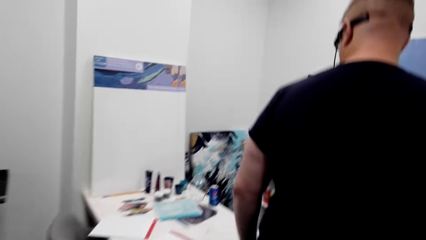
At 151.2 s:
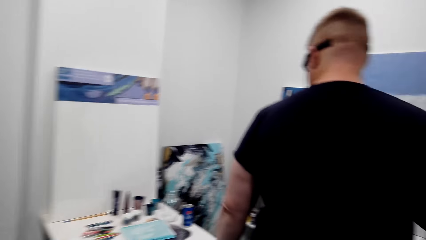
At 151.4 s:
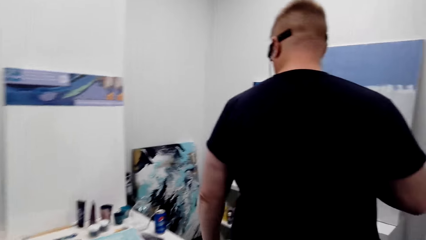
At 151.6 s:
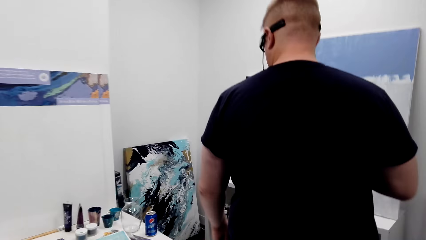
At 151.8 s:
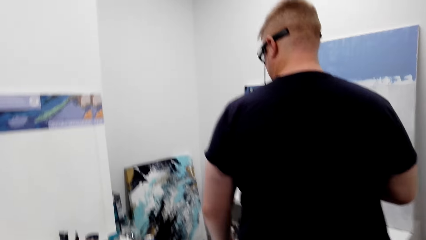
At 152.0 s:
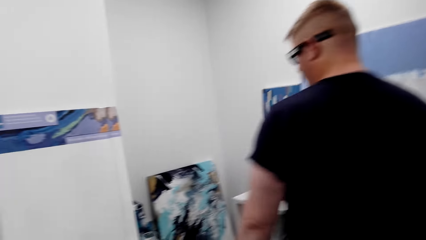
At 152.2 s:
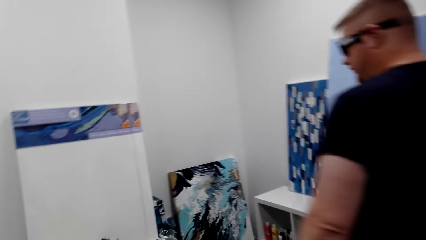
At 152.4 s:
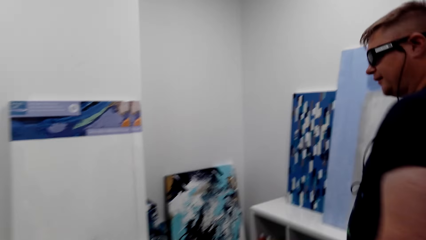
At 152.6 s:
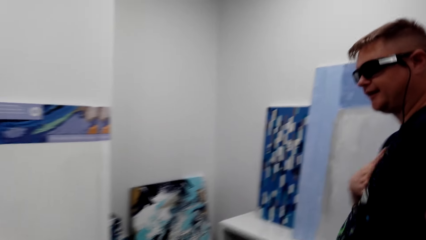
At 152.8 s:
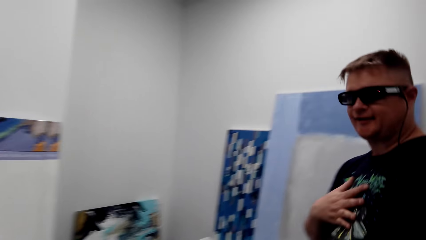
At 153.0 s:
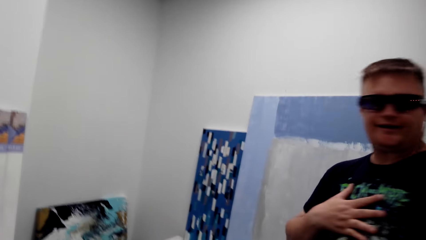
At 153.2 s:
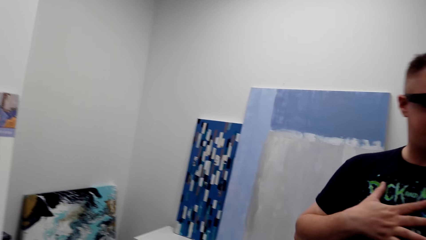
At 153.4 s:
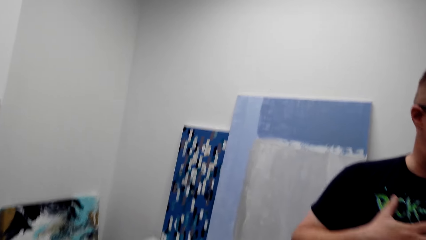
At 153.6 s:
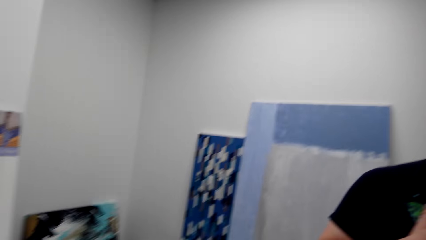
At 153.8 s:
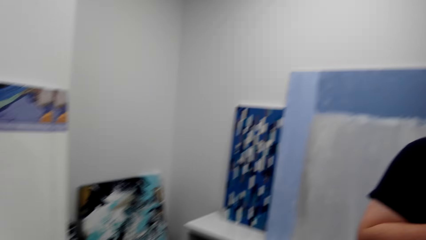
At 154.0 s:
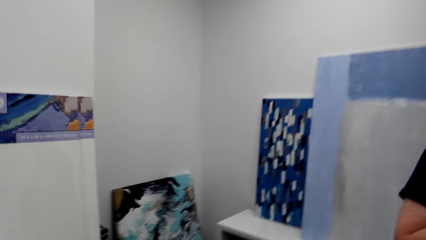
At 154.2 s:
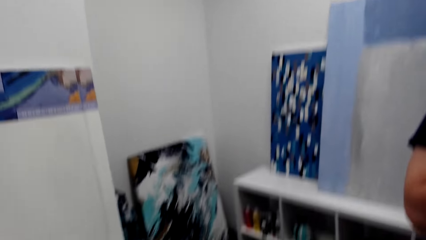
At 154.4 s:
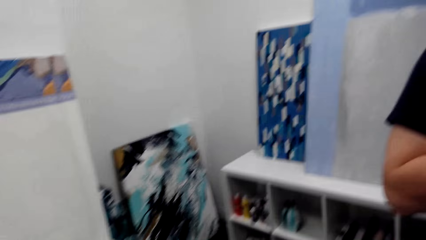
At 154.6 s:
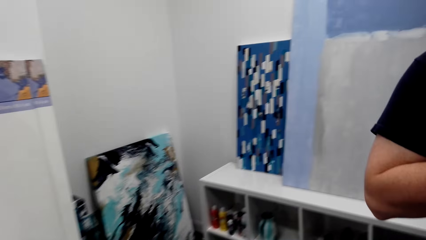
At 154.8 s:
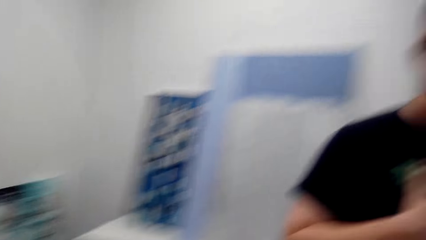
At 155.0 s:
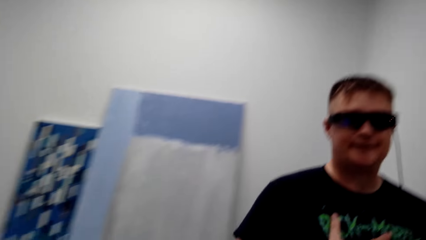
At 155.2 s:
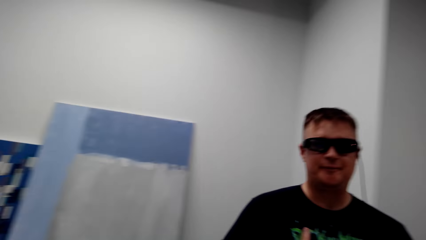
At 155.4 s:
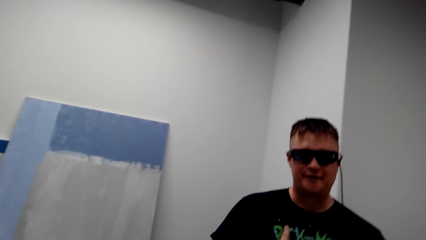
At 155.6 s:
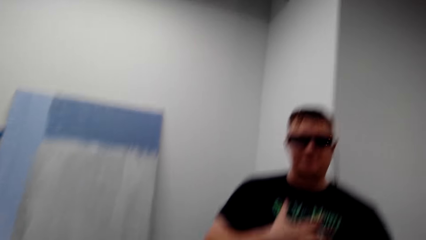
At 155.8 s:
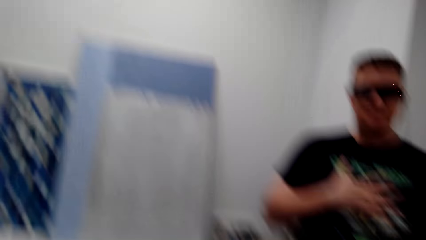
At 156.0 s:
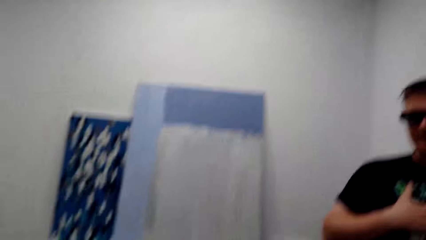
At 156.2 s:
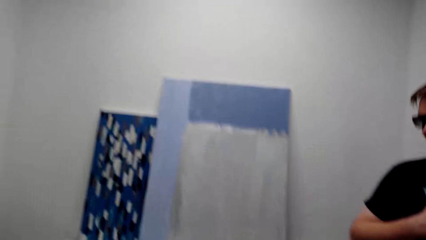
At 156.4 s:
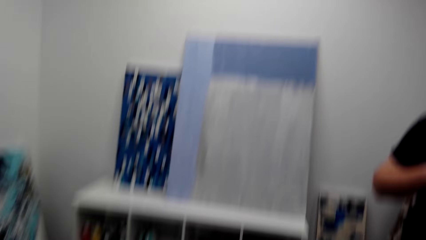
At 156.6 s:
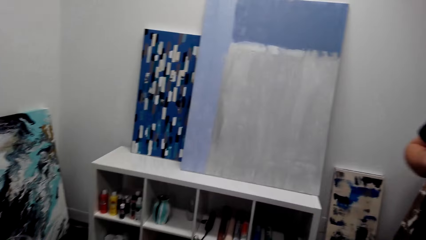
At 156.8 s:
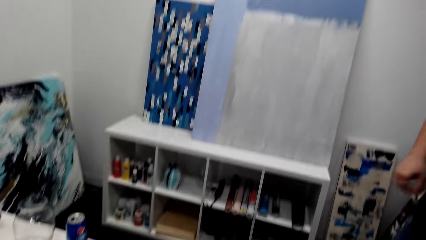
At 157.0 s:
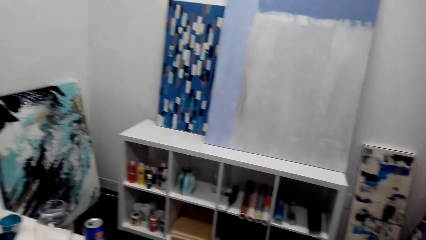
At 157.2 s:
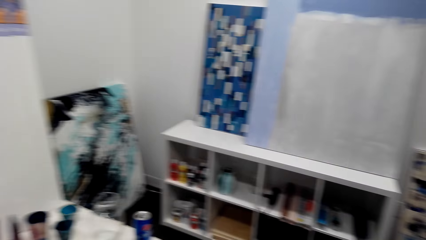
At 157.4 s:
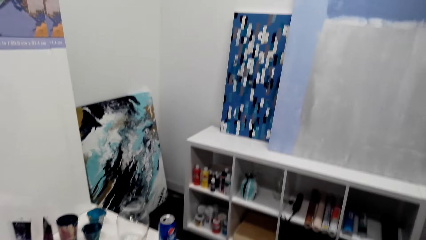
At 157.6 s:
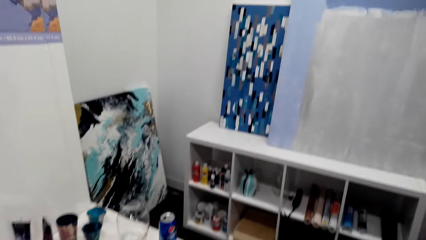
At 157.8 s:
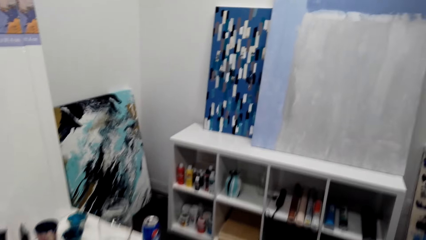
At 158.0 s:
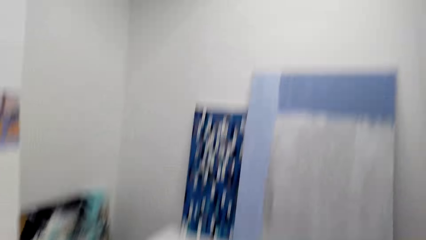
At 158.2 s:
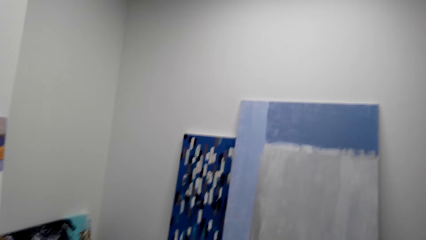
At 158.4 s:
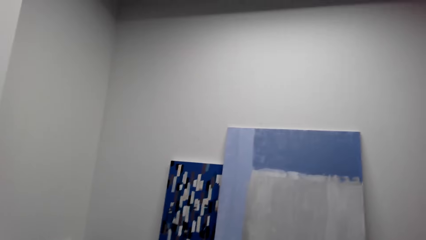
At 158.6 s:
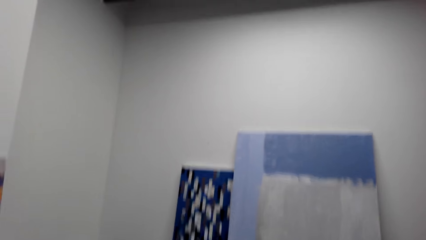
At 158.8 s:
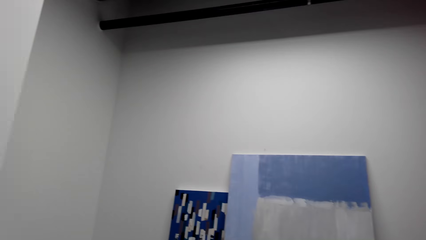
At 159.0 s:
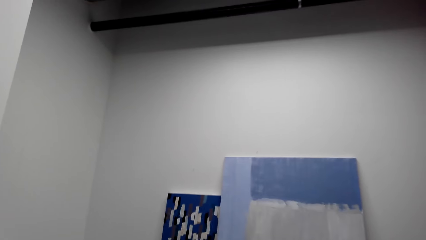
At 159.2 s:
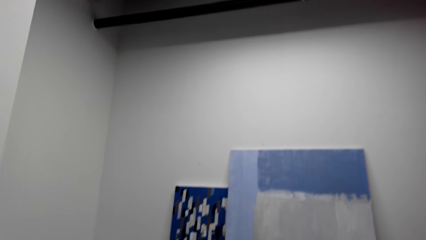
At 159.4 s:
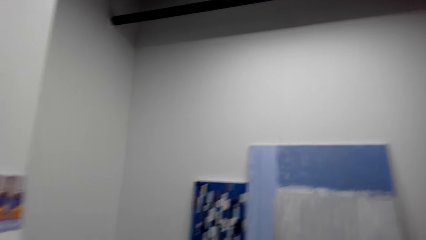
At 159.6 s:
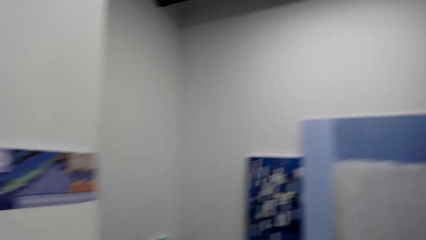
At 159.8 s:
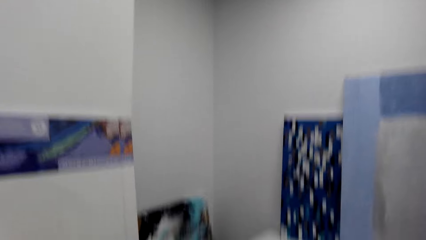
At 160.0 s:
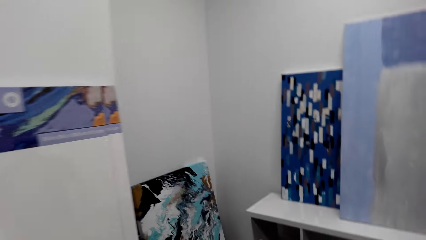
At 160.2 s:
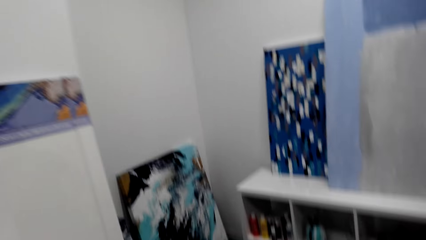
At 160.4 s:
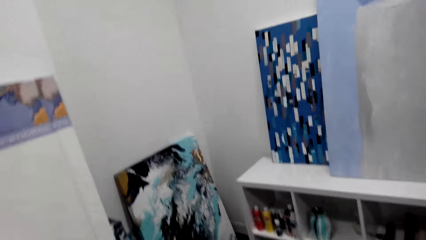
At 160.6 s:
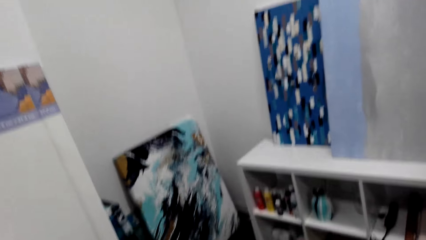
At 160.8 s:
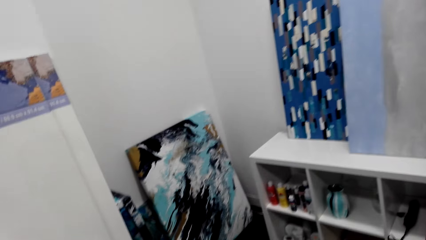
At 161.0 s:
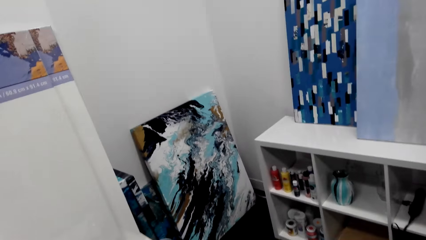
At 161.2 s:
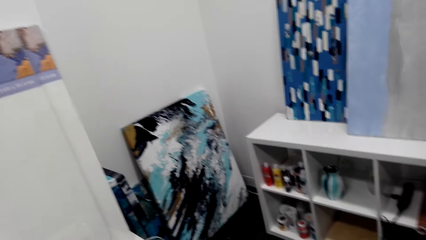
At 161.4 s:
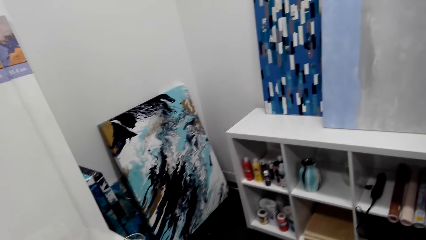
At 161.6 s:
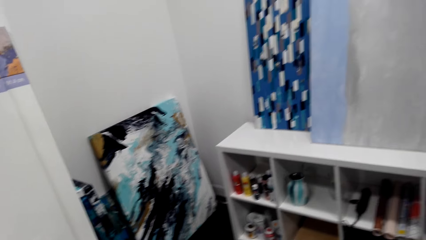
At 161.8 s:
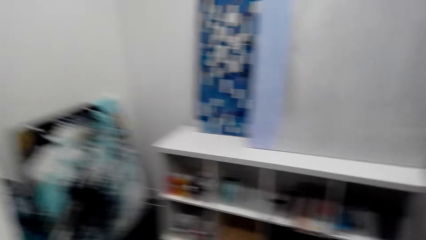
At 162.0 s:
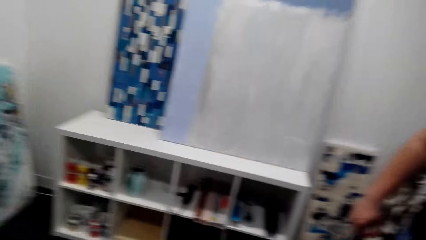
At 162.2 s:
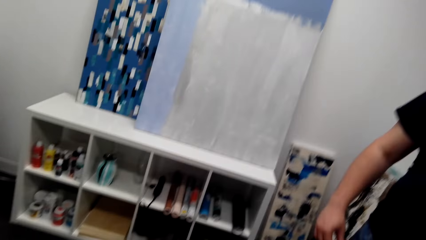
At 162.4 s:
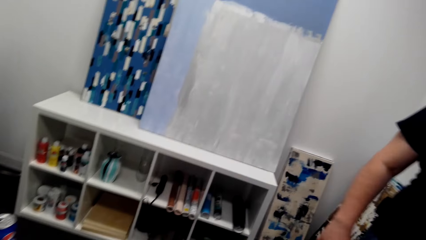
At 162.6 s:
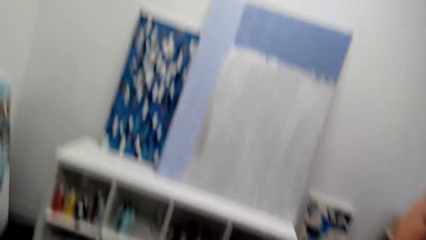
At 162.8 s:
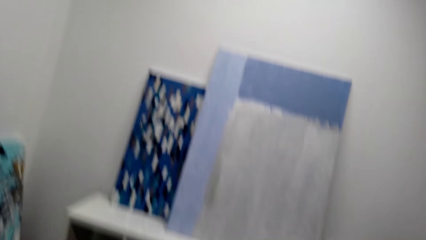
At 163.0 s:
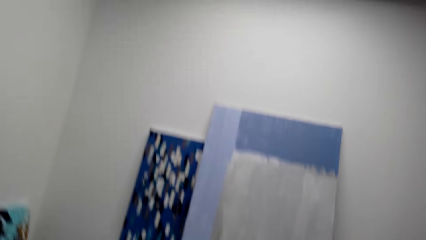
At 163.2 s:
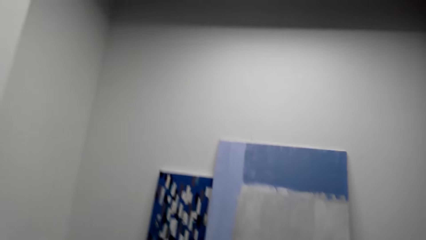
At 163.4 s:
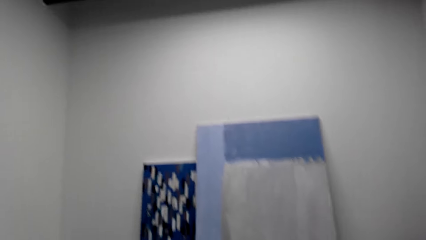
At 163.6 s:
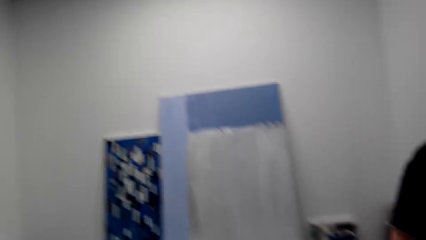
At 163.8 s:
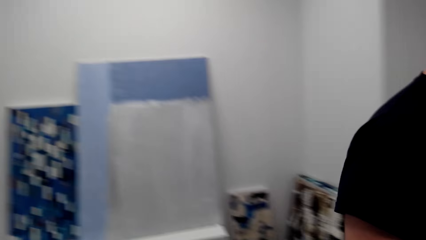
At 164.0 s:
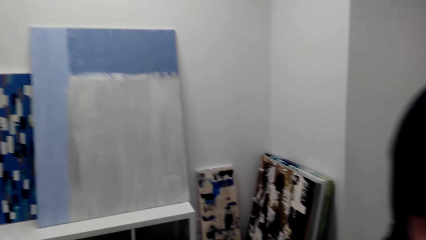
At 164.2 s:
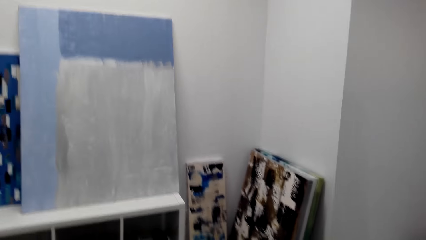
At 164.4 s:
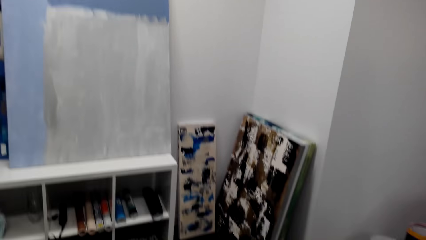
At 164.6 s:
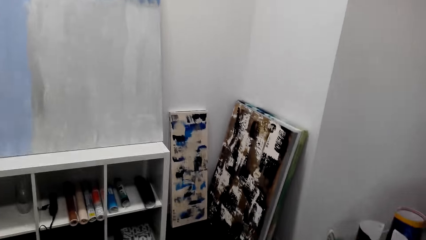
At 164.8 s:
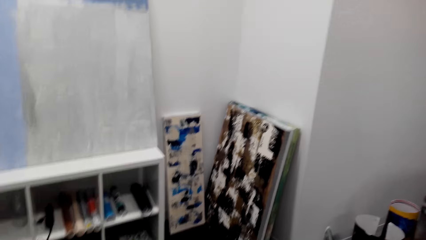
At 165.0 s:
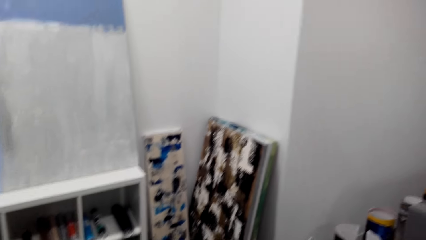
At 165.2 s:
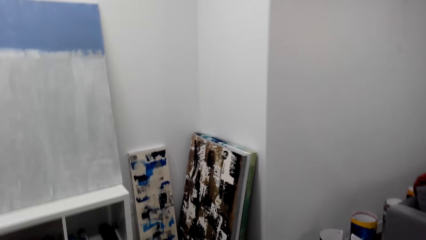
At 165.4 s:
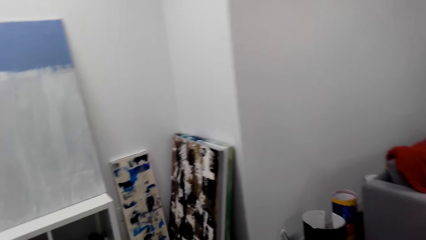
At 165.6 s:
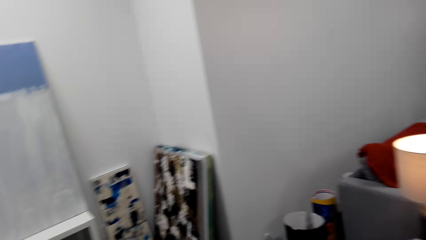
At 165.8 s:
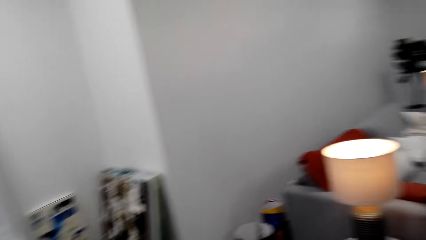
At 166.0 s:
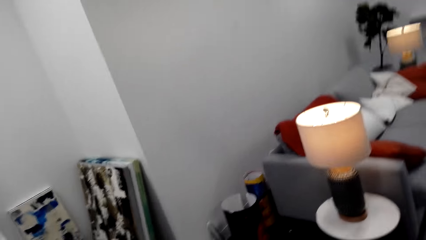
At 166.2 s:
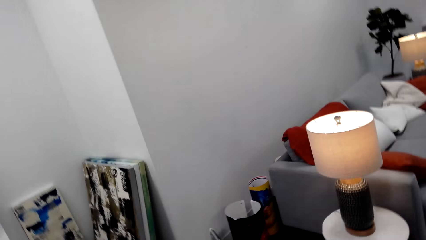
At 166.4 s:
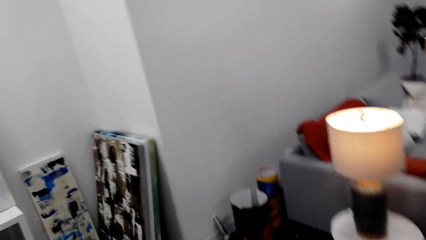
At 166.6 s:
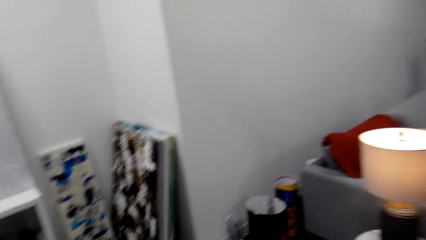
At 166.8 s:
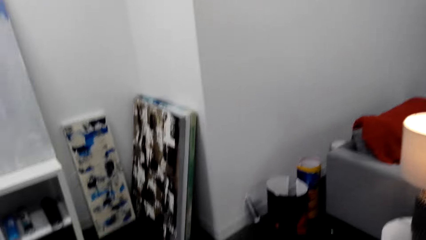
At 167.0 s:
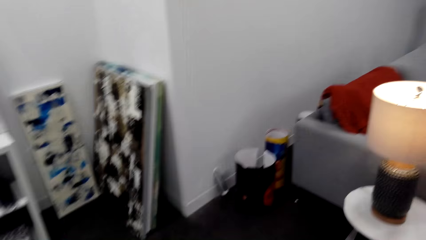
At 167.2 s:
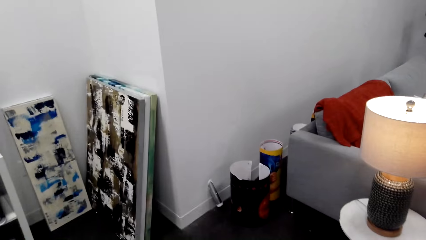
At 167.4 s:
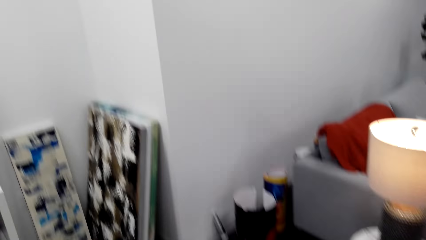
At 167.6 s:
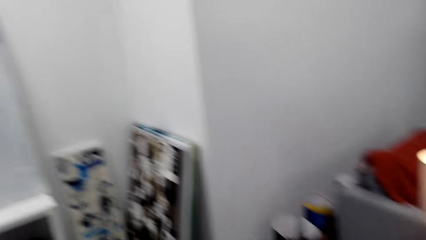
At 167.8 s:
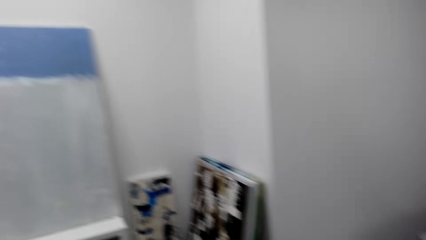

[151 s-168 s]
A man puts hand palm on the chest. The camera wearer looks at the paints. They speak to the man and look around. The man speaks to the camera wearer and walks around the room. The camera wearer speaks to the man.
